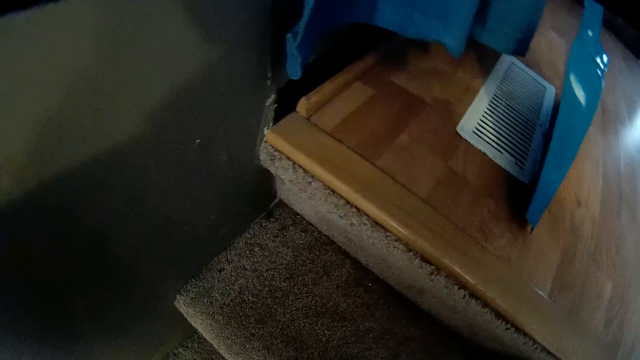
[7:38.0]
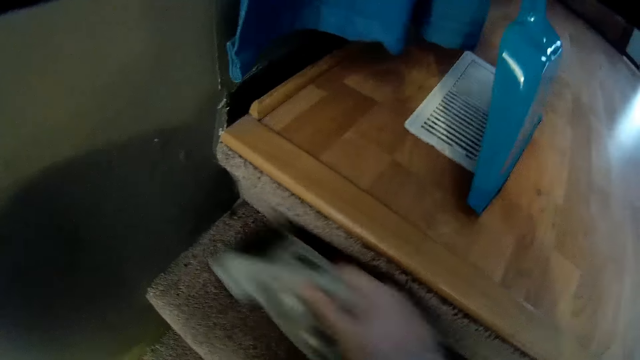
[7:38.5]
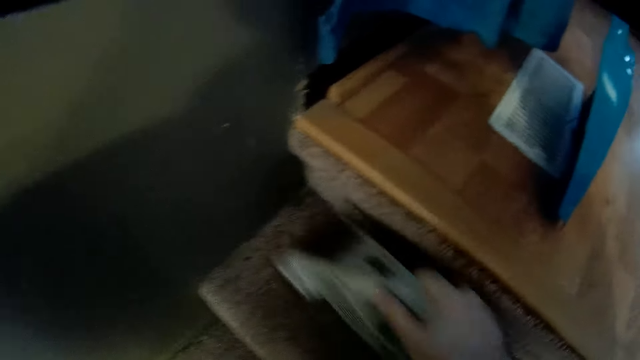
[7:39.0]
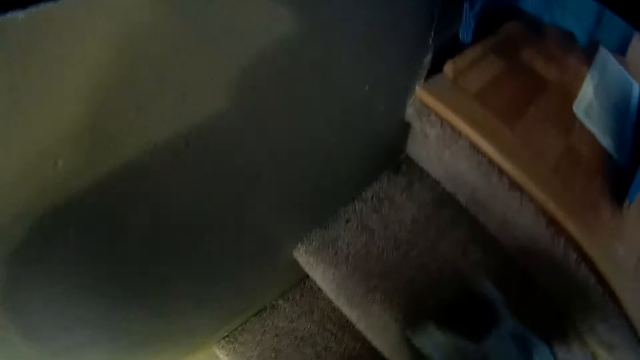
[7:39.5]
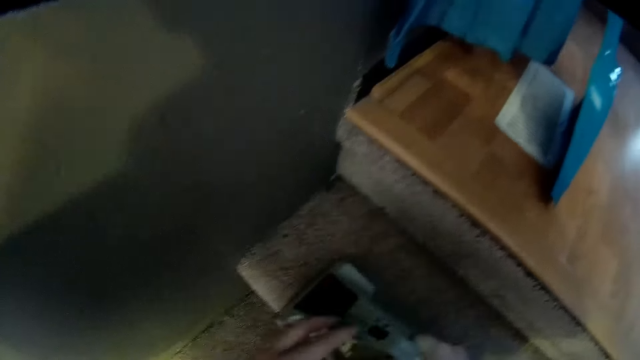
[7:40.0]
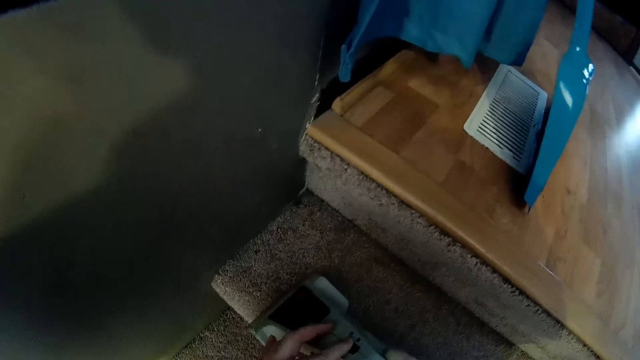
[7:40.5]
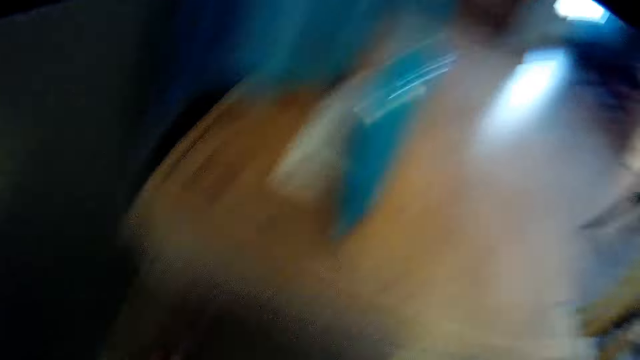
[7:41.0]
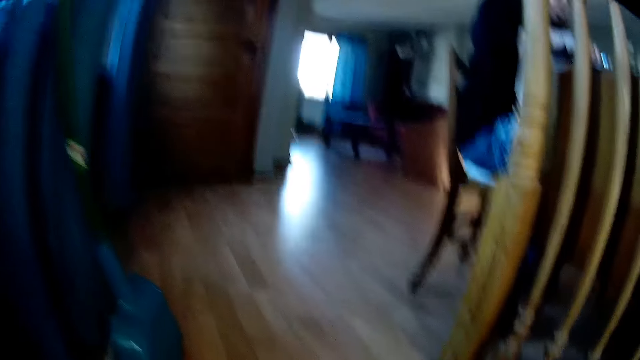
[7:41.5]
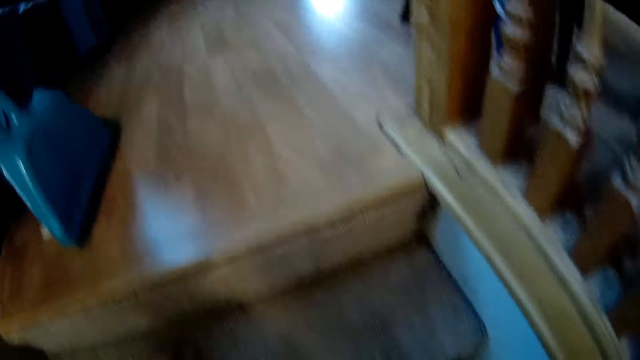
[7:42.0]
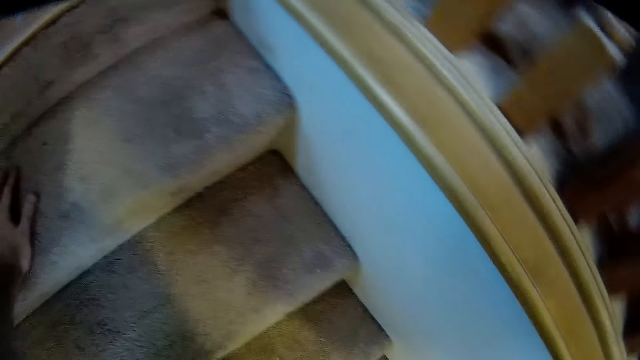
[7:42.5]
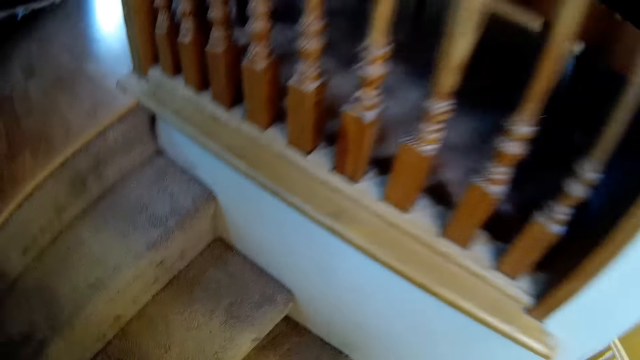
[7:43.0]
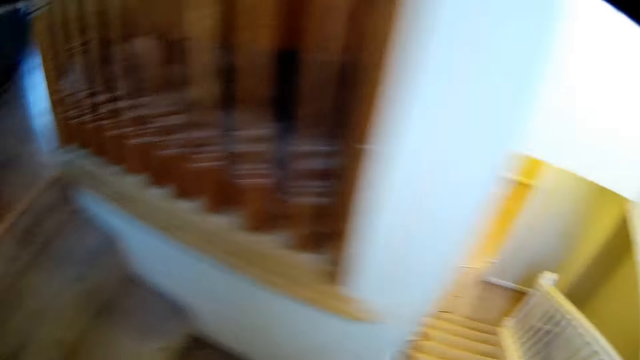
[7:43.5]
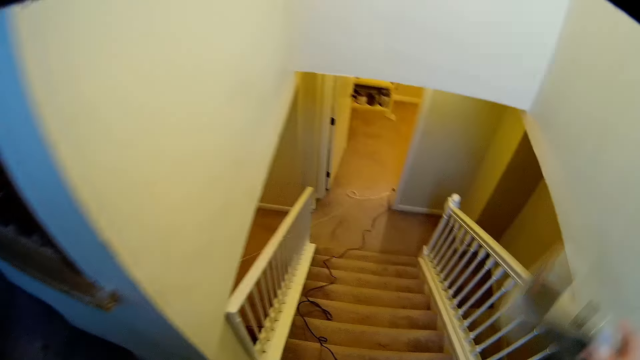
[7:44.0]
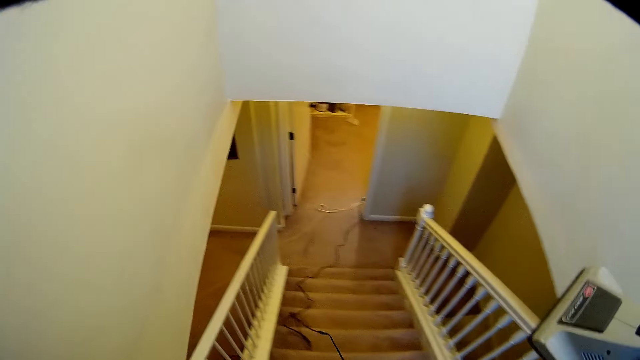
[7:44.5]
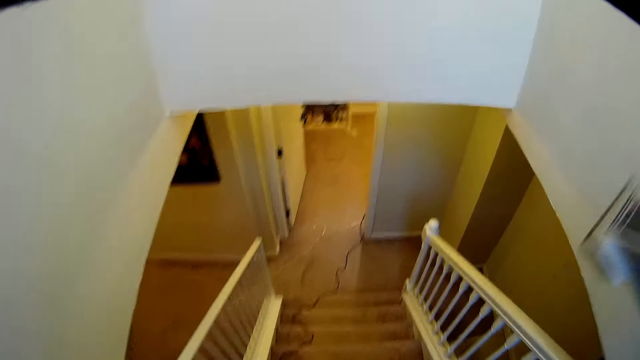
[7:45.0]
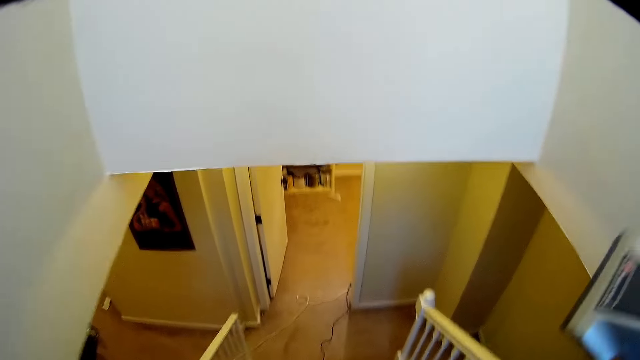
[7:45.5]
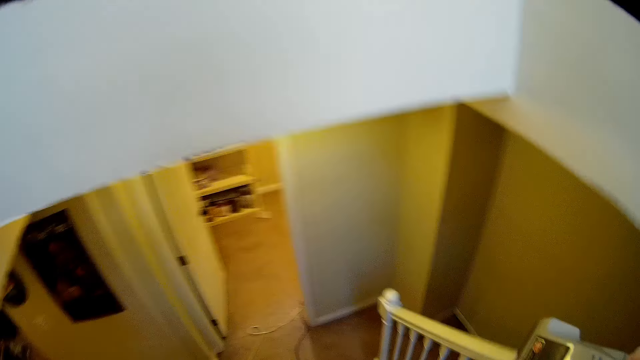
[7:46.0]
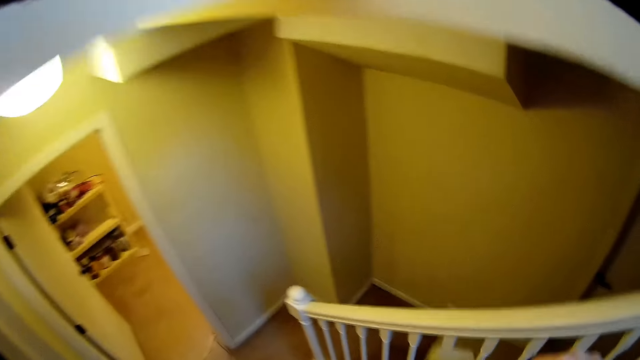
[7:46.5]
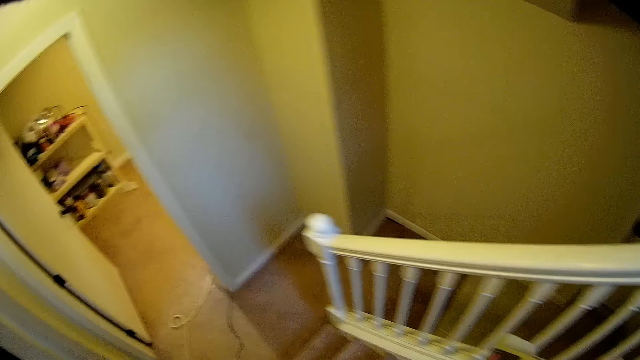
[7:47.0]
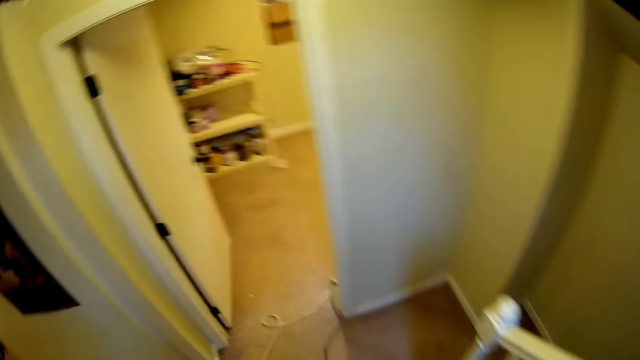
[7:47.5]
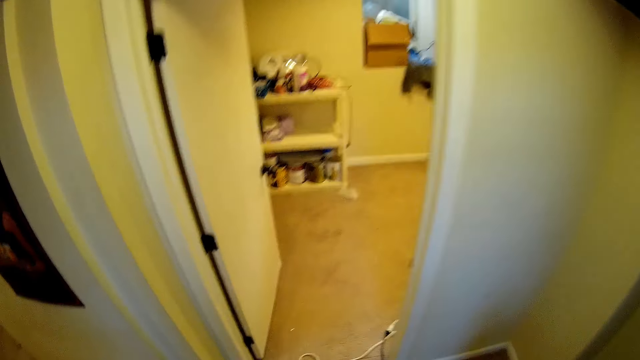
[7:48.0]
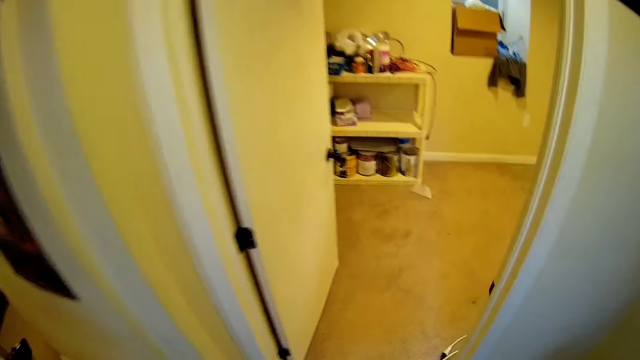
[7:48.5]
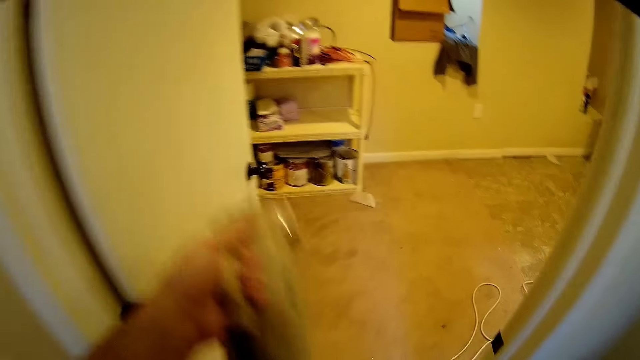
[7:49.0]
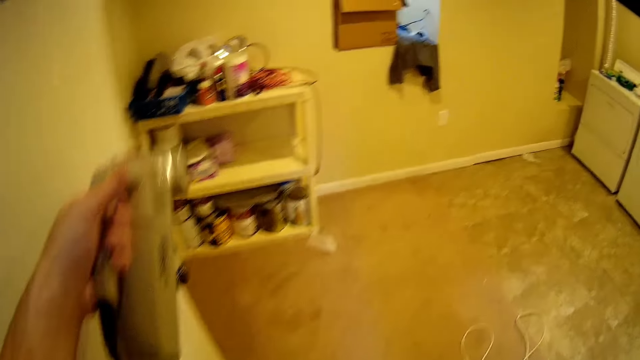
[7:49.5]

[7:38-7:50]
The camera wearer switches off the vacuum cleaner or machine. They stand from the stairs and turn around the stairs. They lift the machine on the right hand and walk down the stairs. A woman converses with the camera wearer. The camera wearer responds to the woman. They lift the machine on the left hand.

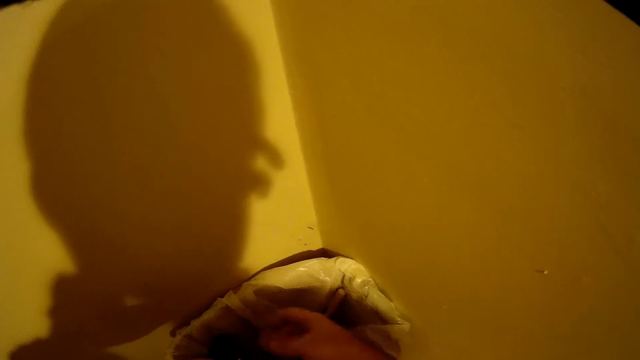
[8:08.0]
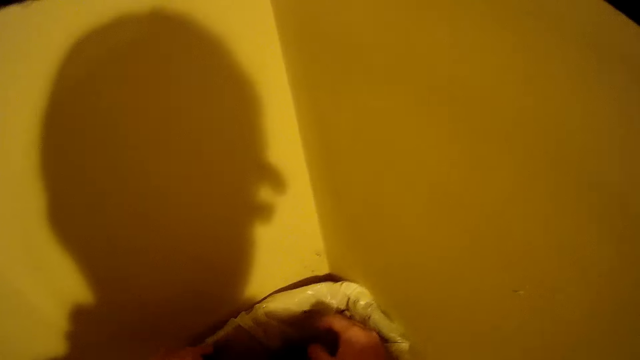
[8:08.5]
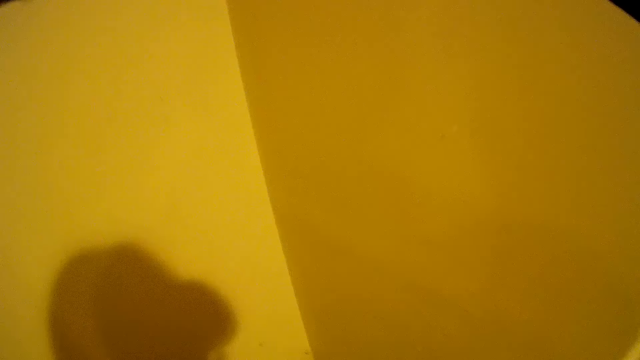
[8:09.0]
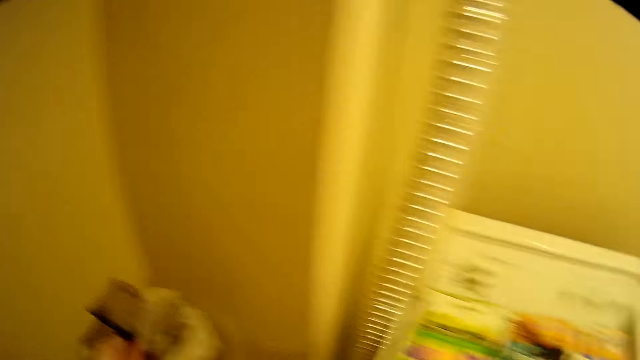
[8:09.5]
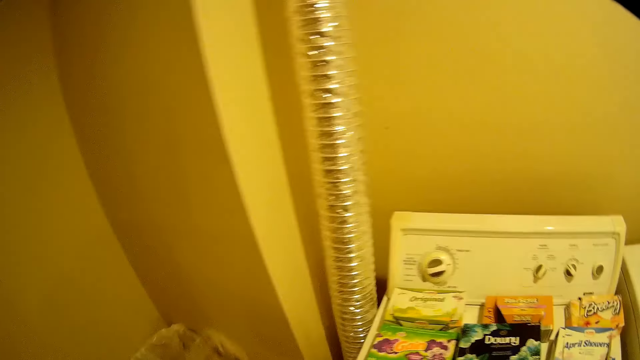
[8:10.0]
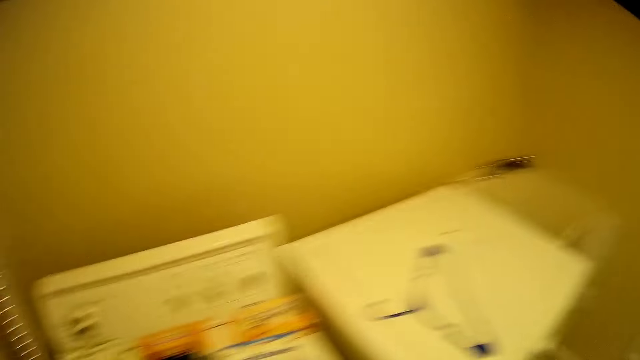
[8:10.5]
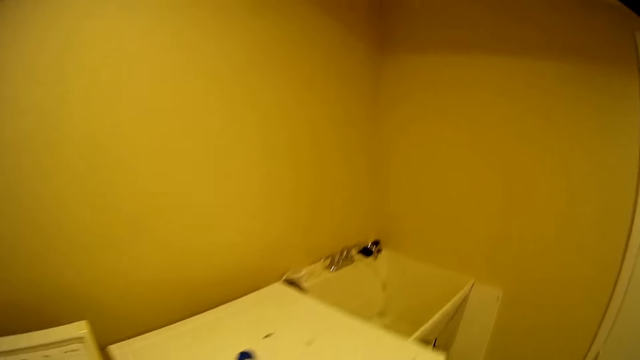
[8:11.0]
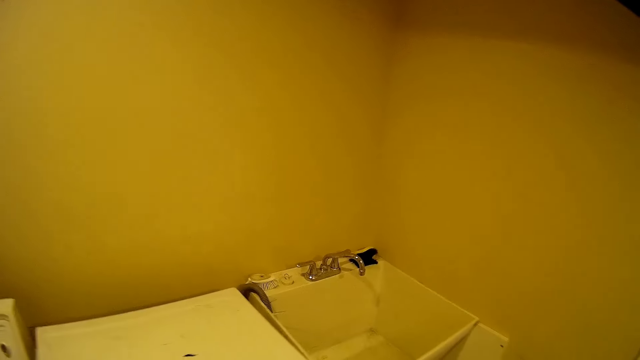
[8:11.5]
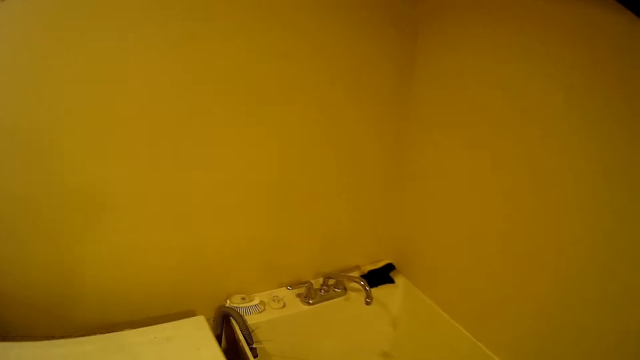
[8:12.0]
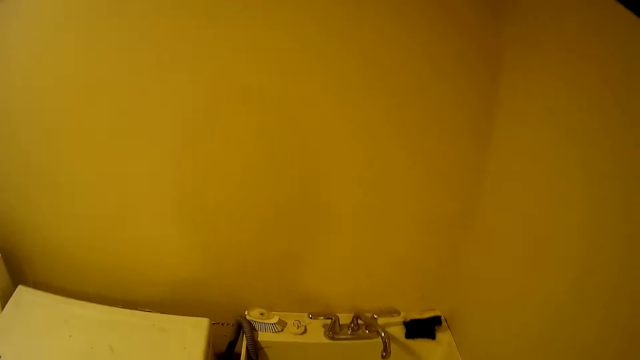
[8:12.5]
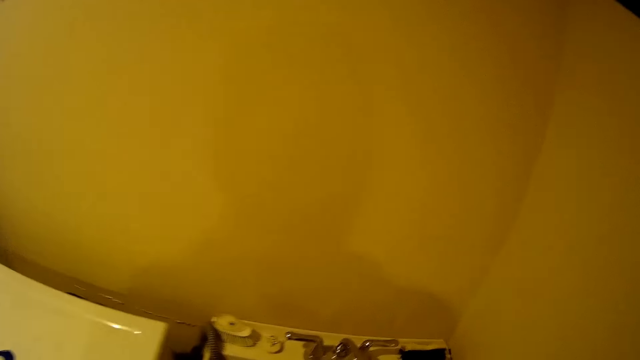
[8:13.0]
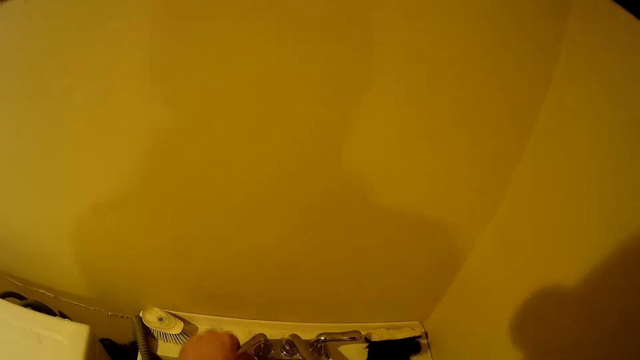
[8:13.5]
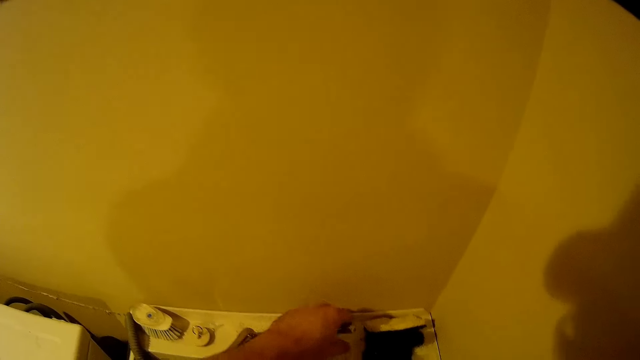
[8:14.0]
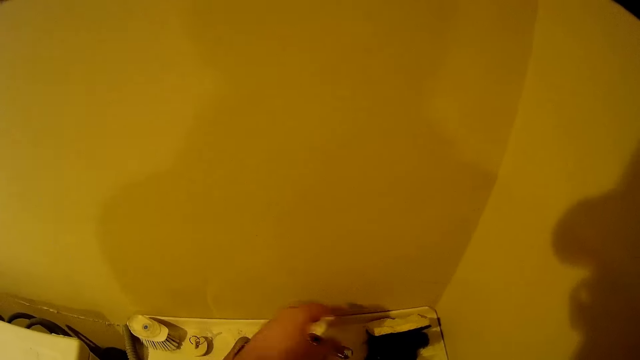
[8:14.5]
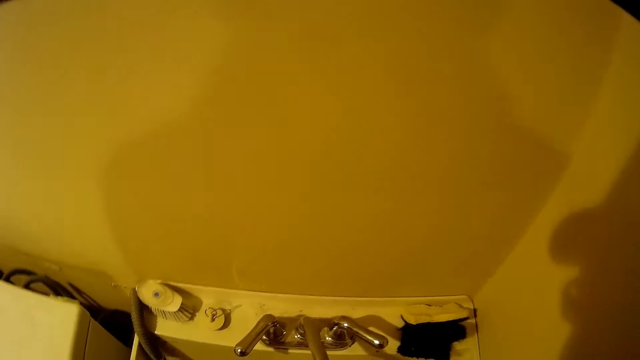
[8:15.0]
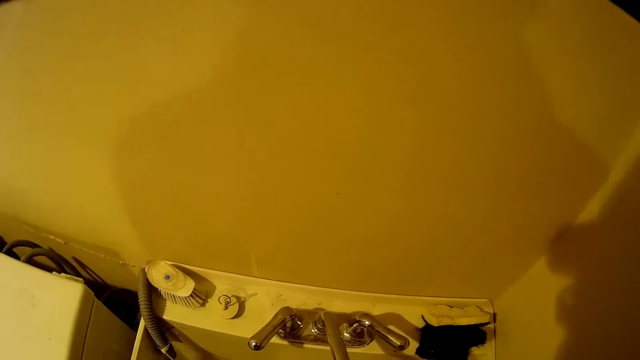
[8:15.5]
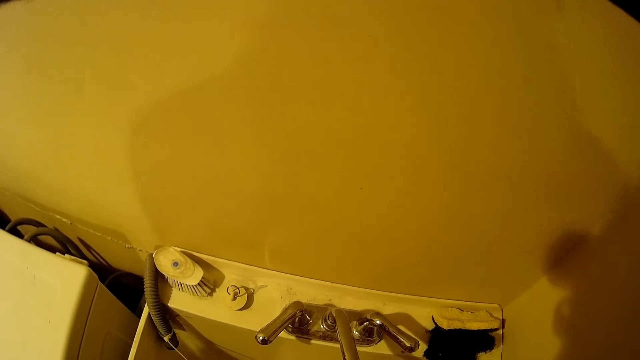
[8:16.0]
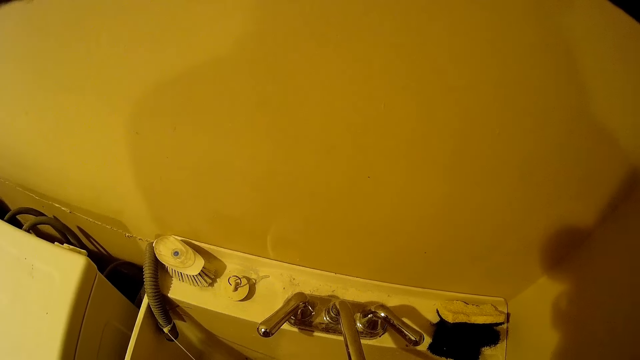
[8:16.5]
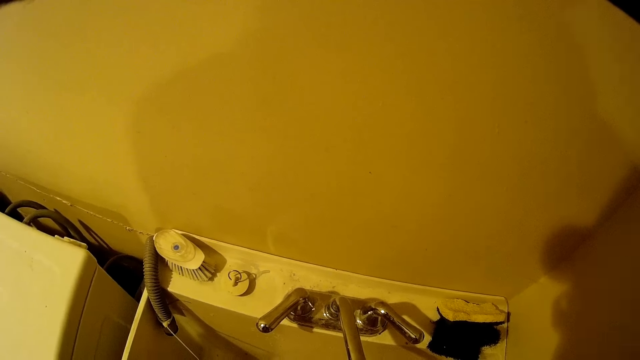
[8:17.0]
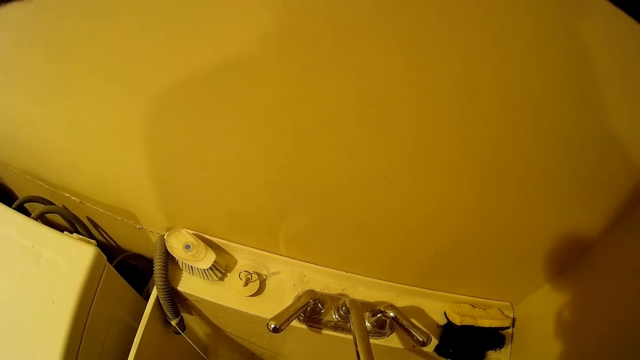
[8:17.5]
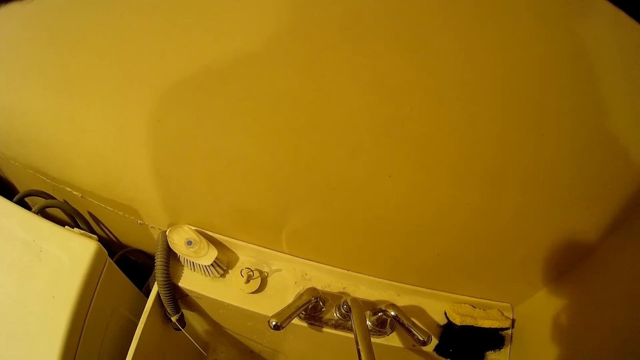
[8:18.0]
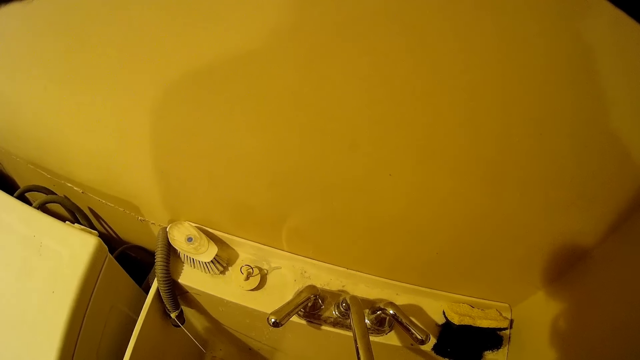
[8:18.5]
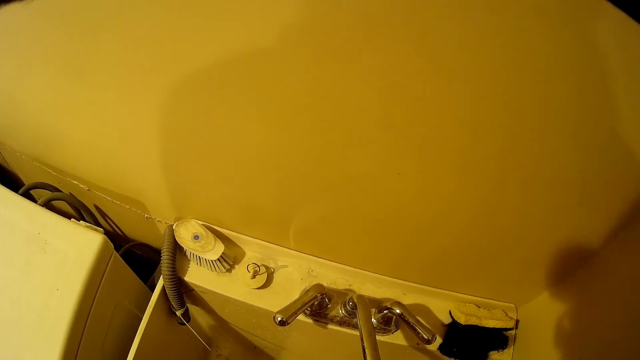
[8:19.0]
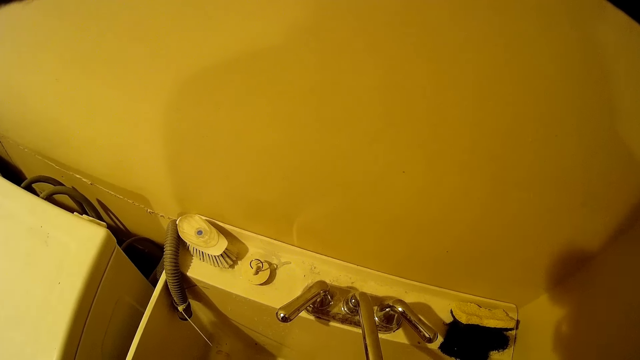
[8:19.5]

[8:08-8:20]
The camera wearer turns around the room. They walk around the room. They open the tap. They wash a can with tap water.
